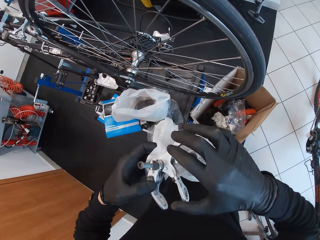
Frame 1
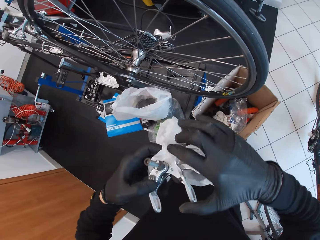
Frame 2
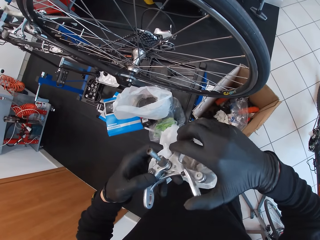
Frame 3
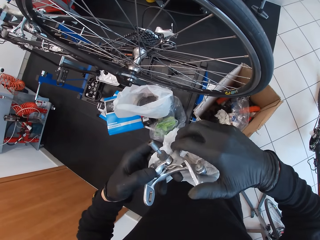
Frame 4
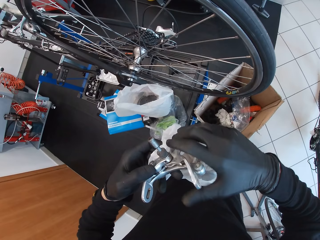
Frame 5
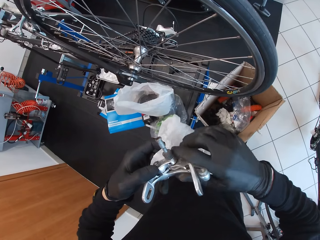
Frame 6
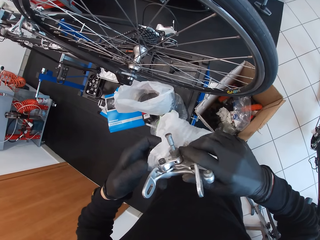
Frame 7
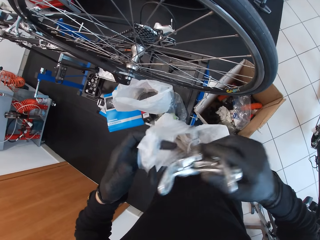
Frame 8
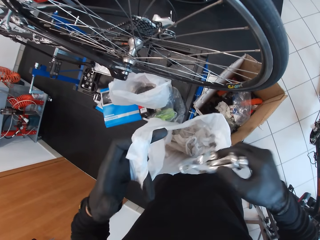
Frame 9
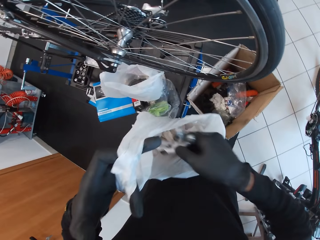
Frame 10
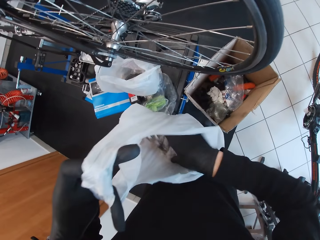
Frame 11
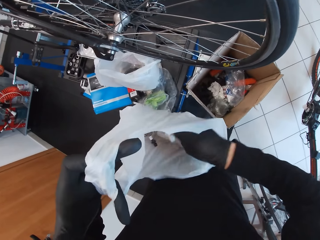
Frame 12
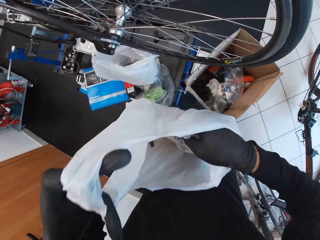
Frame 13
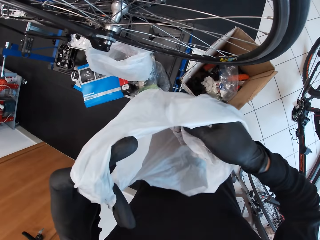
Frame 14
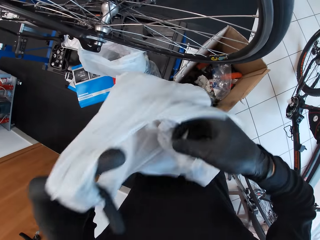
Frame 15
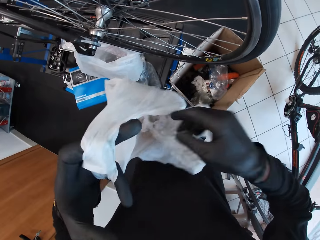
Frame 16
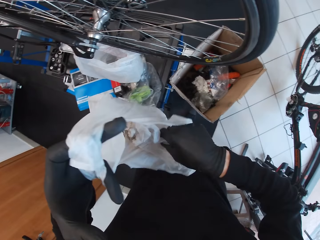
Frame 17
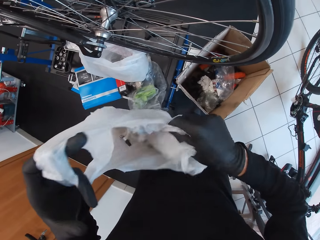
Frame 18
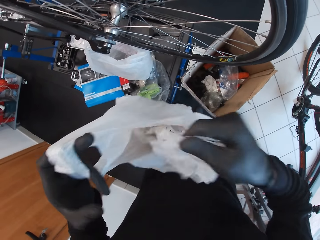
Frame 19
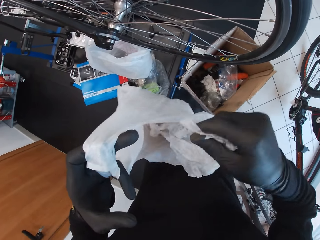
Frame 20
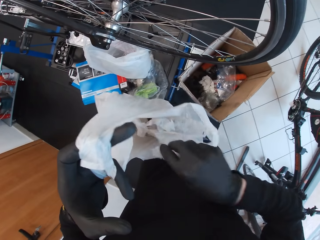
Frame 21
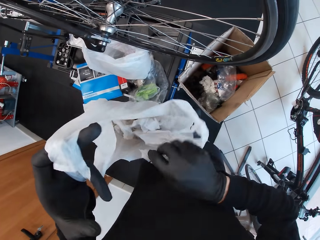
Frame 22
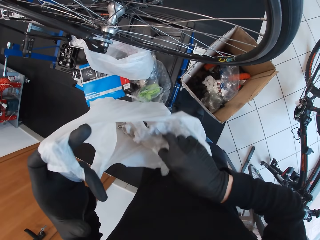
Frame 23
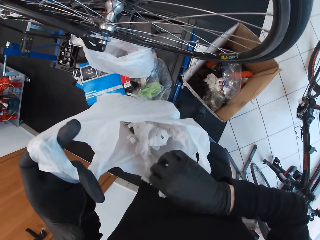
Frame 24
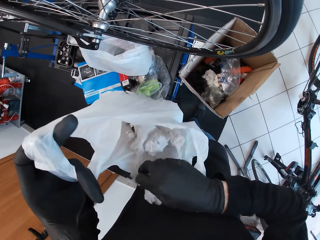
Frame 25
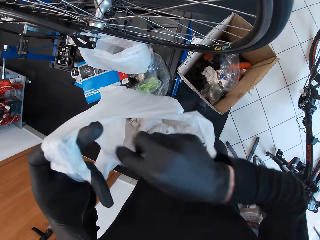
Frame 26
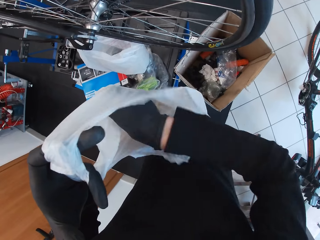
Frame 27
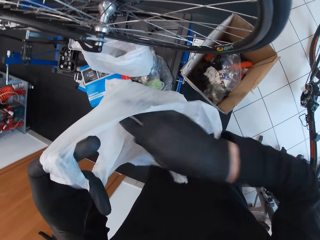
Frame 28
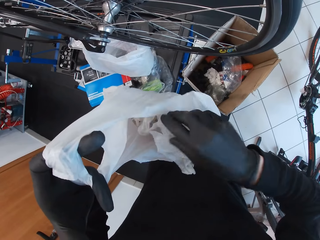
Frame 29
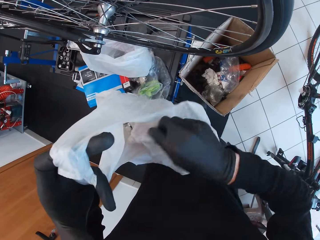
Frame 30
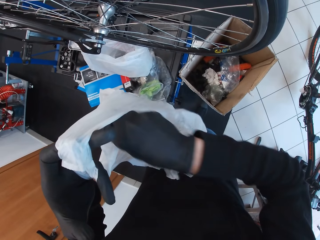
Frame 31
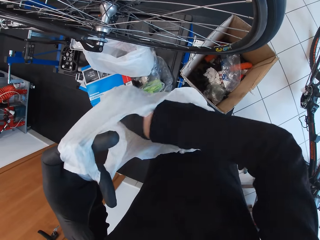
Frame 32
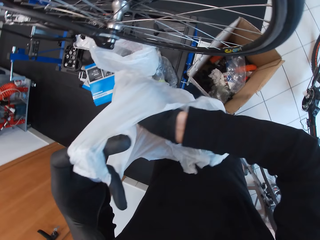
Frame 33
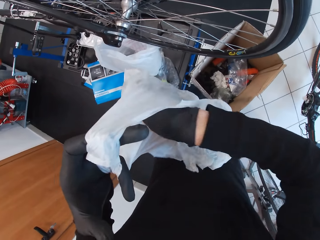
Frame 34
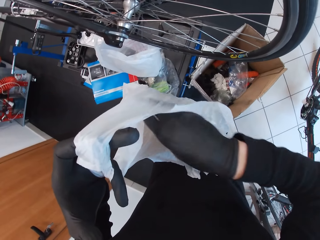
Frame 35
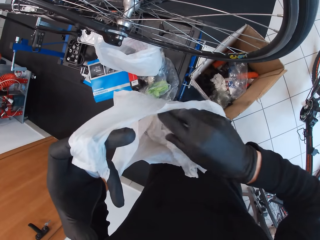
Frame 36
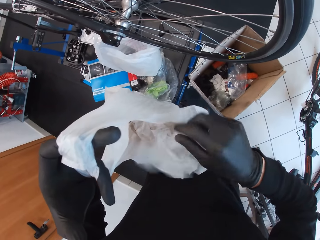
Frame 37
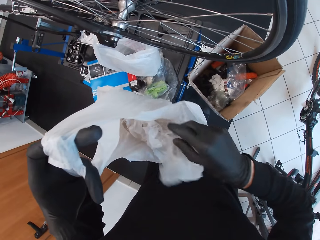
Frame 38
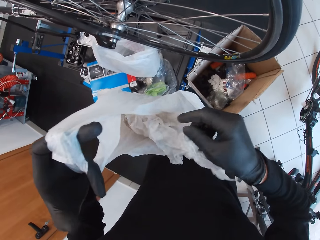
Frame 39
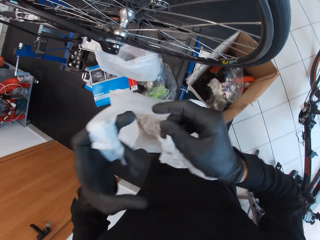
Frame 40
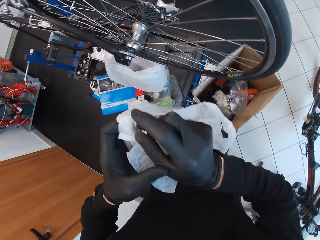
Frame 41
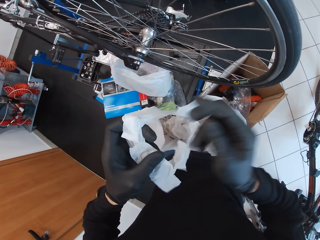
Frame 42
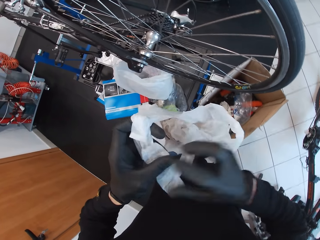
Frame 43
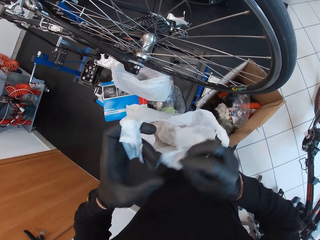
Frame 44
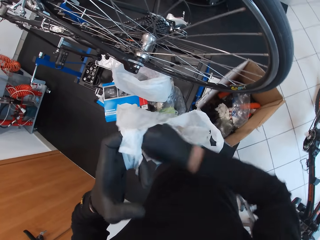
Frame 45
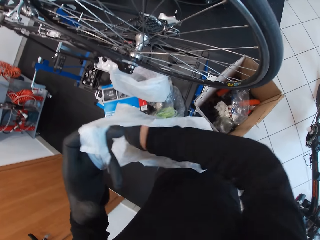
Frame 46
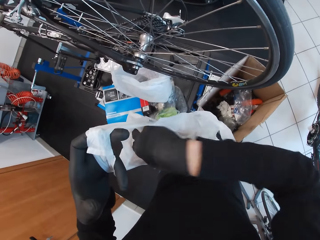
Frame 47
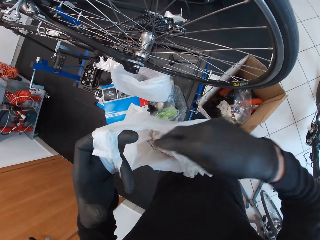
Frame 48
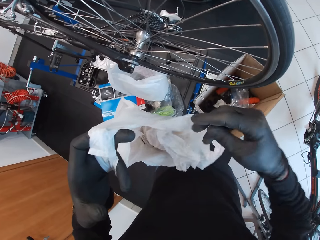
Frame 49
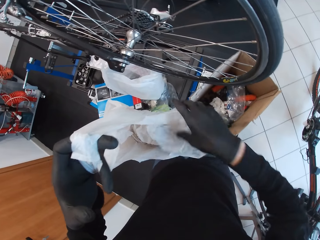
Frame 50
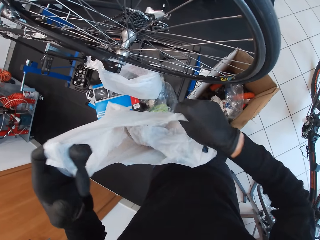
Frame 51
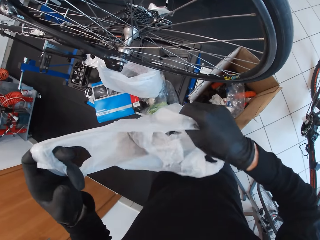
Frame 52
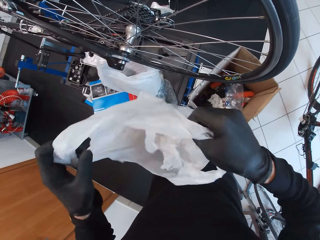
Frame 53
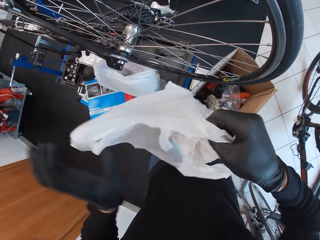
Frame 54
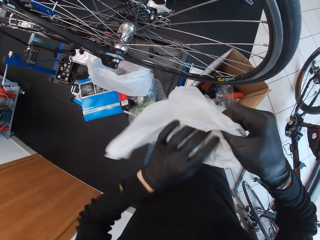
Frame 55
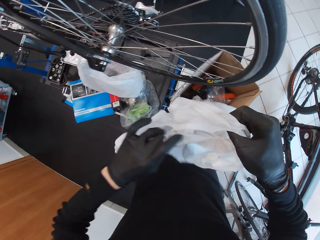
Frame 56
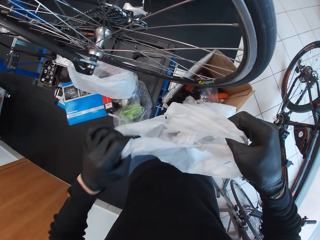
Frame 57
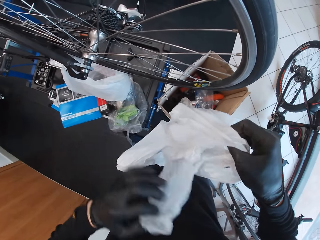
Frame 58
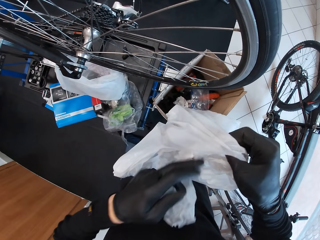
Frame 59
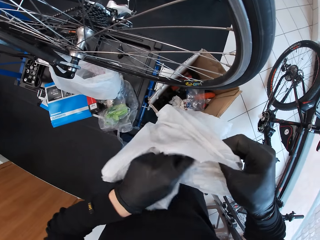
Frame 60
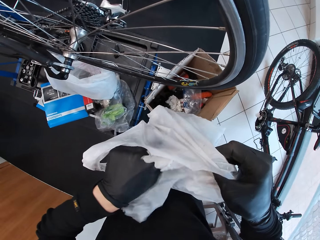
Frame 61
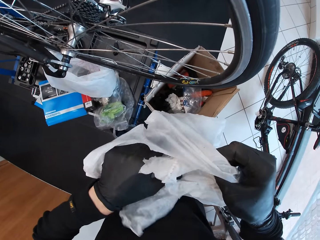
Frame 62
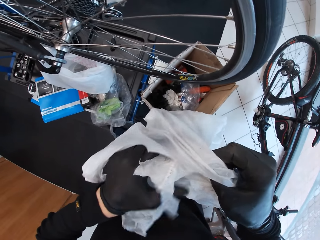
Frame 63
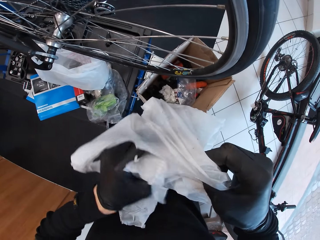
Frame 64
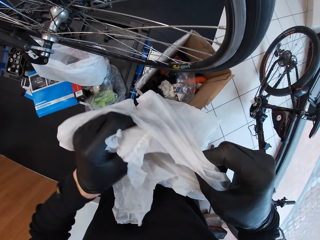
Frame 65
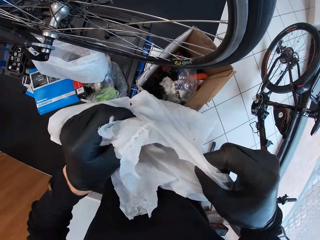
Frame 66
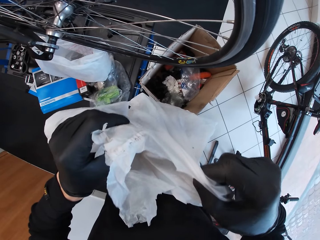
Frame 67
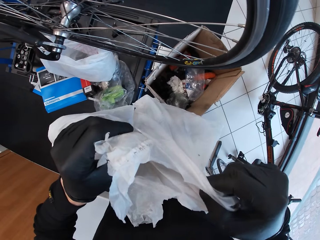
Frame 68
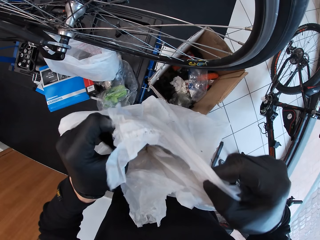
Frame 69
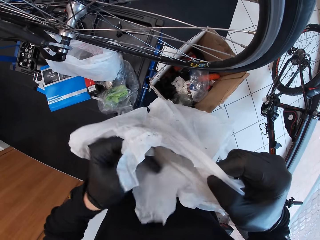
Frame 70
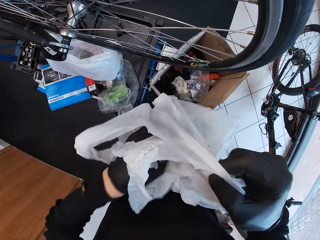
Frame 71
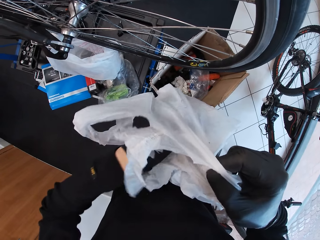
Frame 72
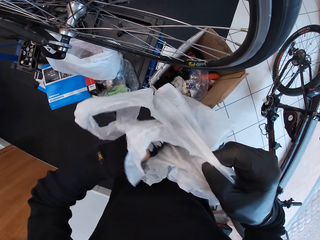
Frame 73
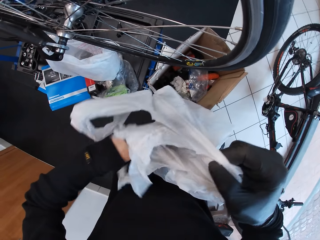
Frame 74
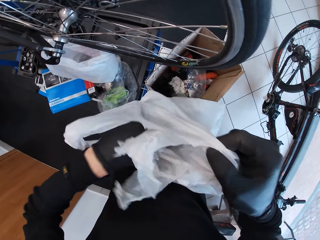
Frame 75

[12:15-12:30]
The camera wearer adjusts the bicycle arm clamp with both hands. They drop the bicycle arm clamp in the polythene bag. They touch a nylon paper. They check the polythene bag with the right hand. They pick a paper from the polythene bag. They place the paper in the left hand. They drop the paper in the polythene bag. They hold the polythene bag in the right hand. They check the polythene bag with the left hand. They touch the nylon paper.

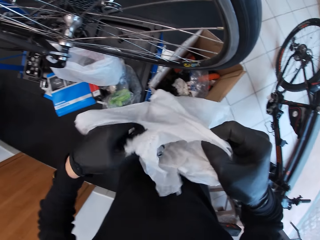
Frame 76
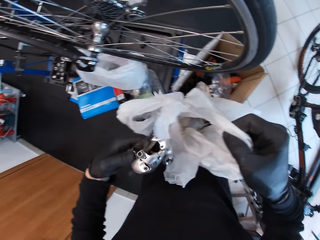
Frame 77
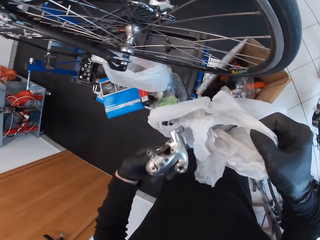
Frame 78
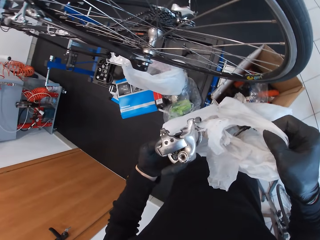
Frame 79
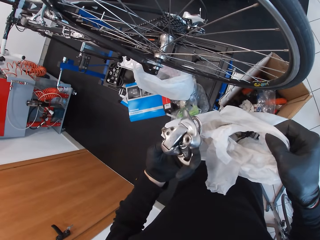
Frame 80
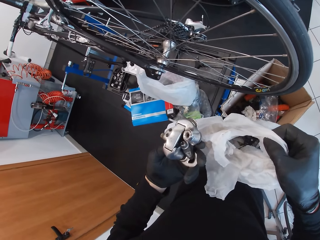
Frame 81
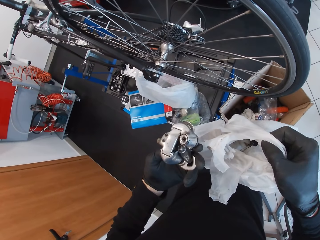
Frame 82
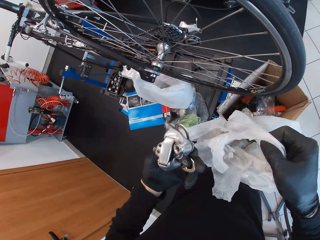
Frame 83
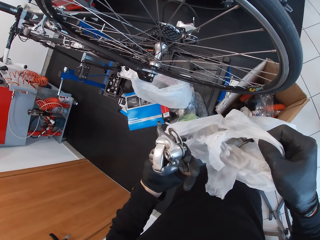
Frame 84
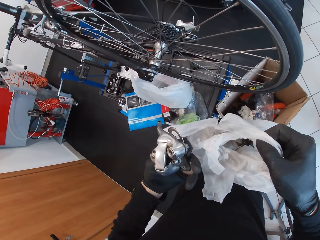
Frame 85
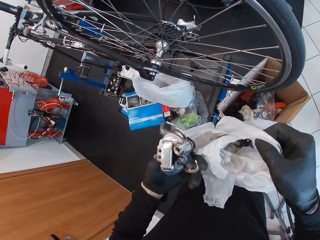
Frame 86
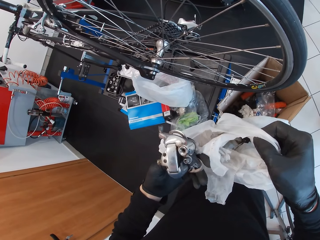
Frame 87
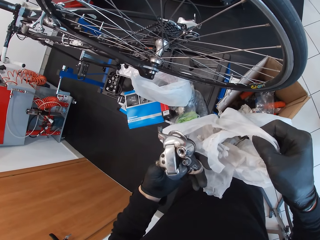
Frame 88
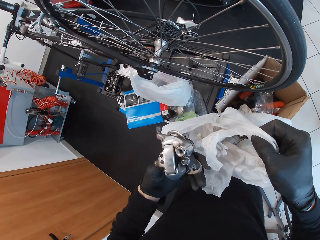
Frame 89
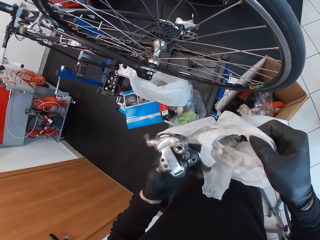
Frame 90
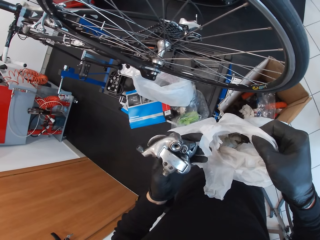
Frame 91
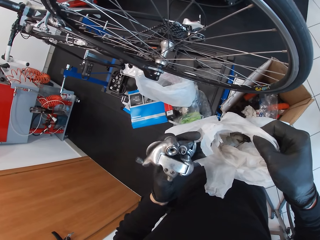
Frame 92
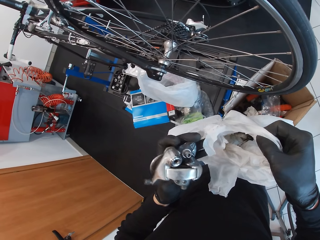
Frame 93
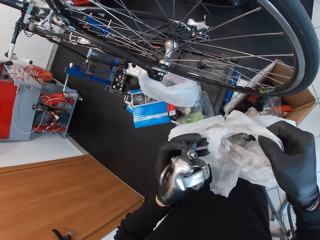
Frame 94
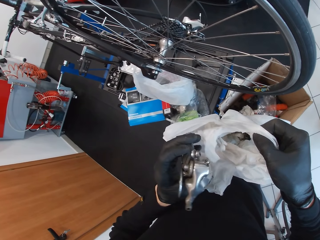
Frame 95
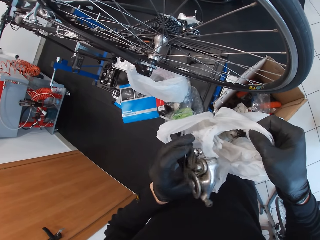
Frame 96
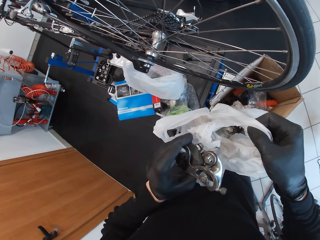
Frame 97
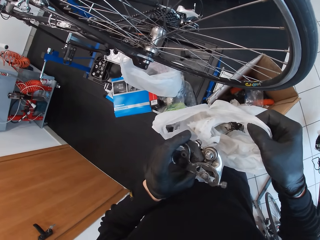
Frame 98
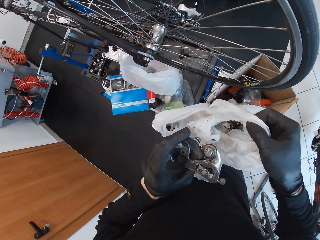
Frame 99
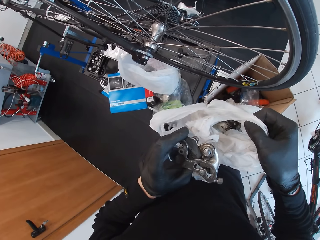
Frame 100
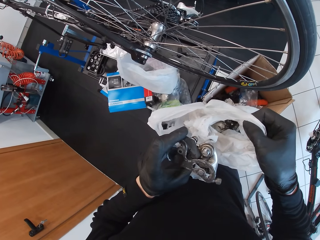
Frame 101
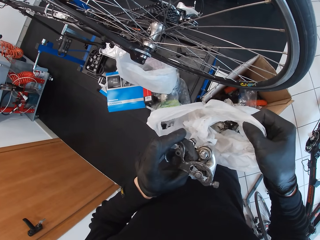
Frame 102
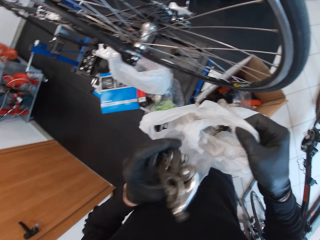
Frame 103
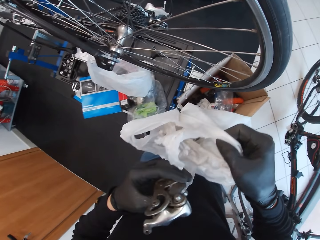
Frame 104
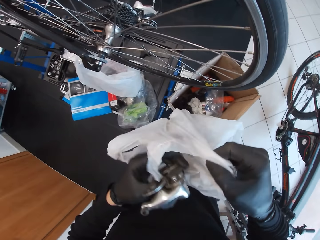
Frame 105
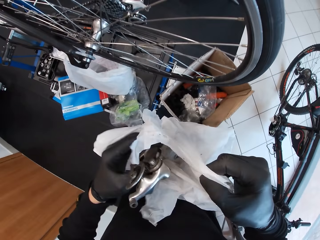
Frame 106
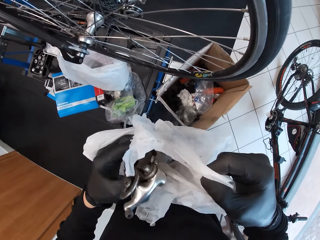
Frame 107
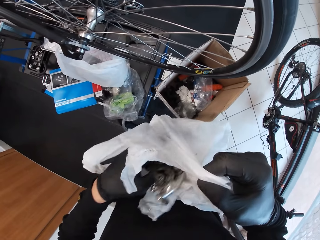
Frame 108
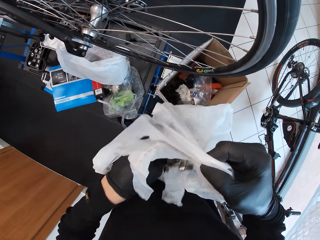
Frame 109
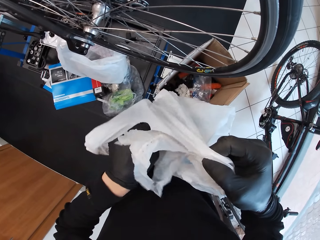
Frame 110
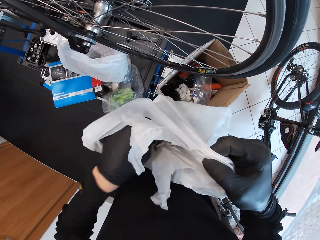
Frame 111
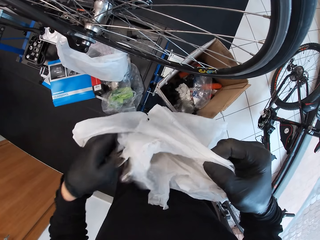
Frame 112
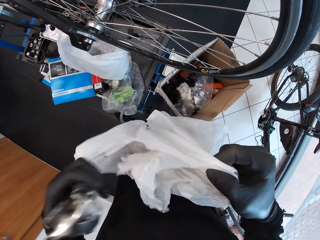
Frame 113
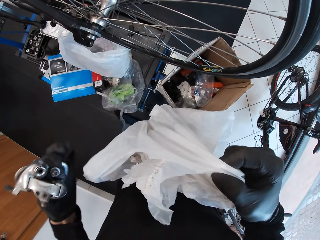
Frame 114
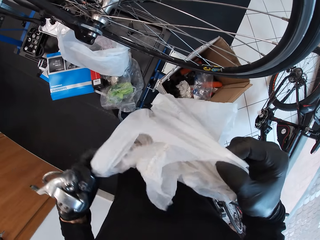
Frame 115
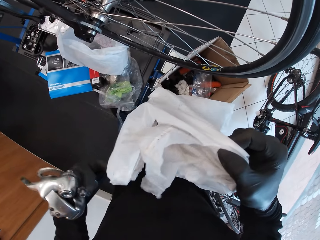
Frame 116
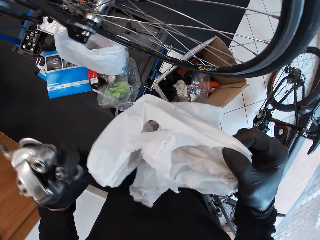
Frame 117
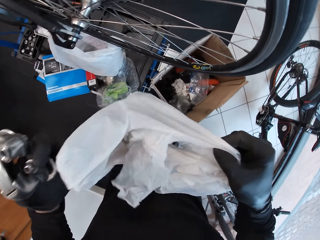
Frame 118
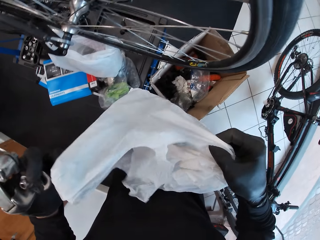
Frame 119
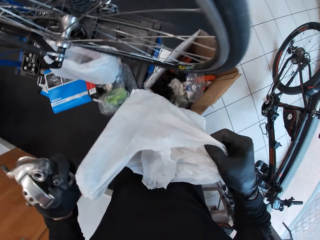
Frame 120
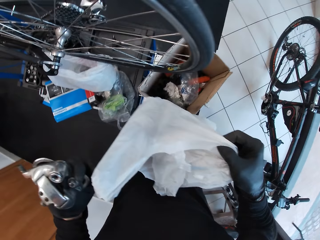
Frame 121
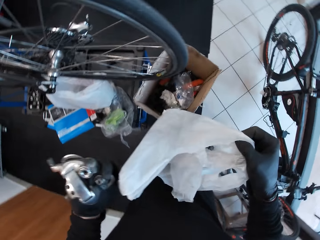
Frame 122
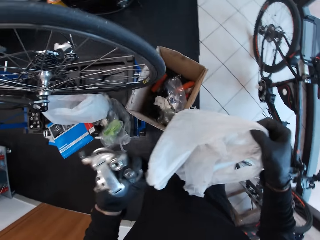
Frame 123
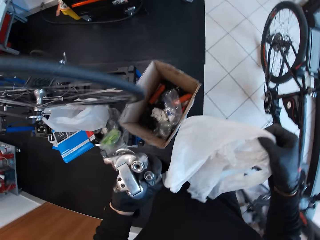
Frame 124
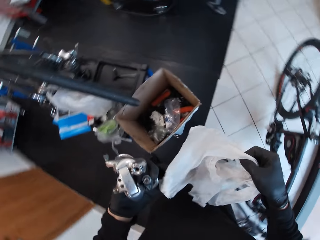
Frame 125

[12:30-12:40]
The camera wearer picks a disc brake from the polythene bag. They look at the disc brake in the left hand. They enter the disc brake in the polythene bag. They look at the disc brake in the left hand.
